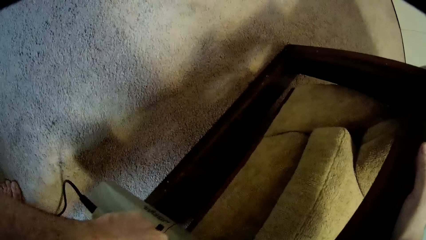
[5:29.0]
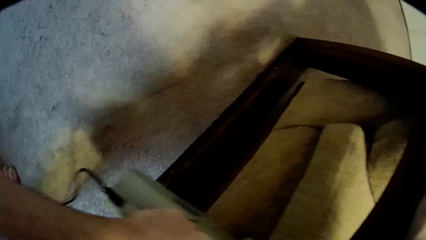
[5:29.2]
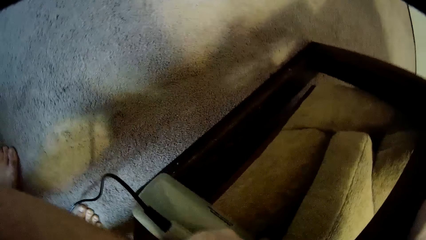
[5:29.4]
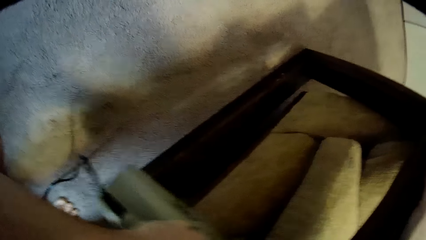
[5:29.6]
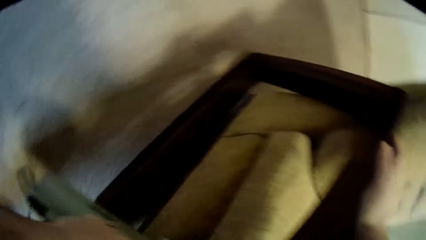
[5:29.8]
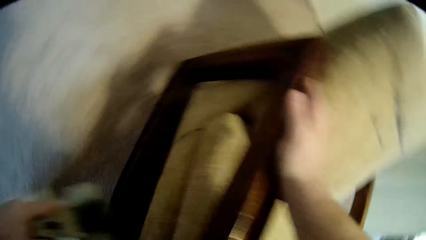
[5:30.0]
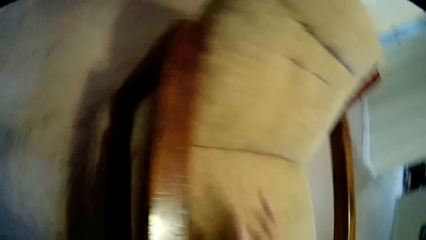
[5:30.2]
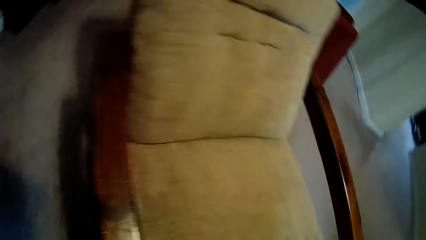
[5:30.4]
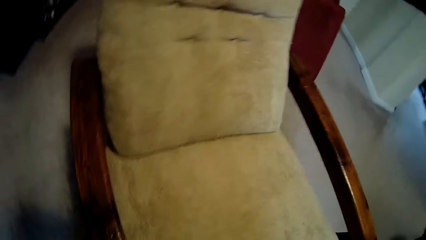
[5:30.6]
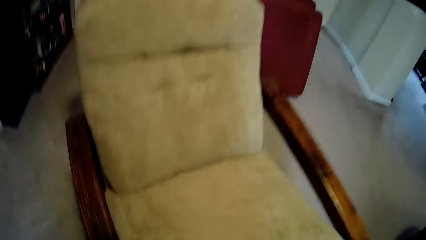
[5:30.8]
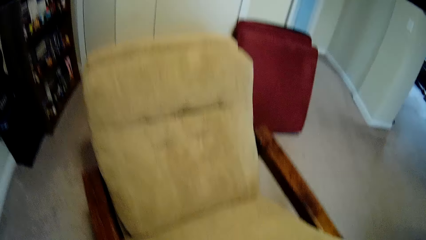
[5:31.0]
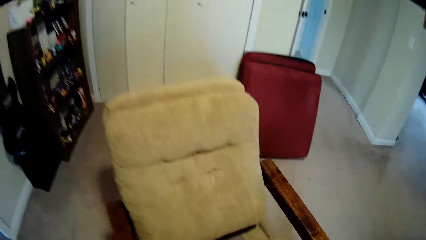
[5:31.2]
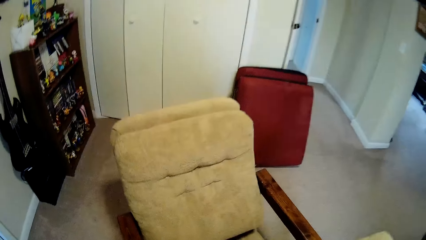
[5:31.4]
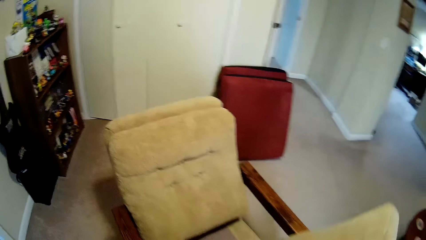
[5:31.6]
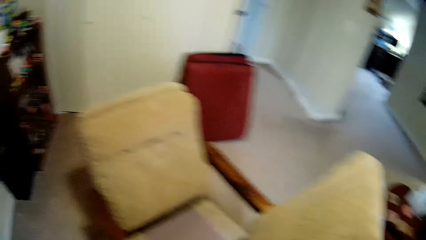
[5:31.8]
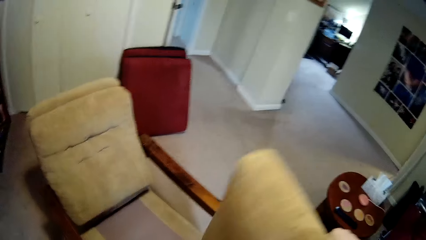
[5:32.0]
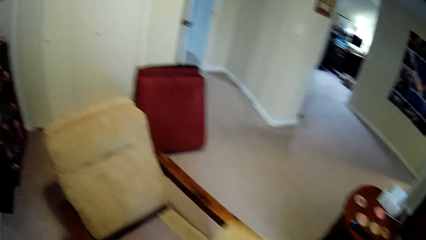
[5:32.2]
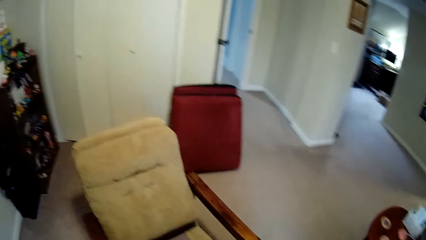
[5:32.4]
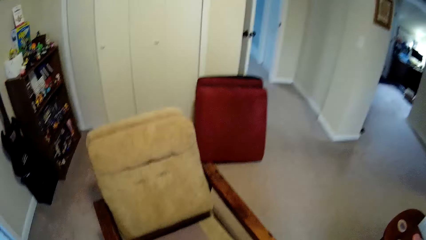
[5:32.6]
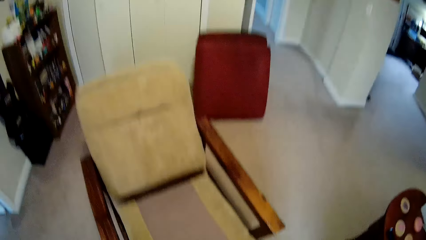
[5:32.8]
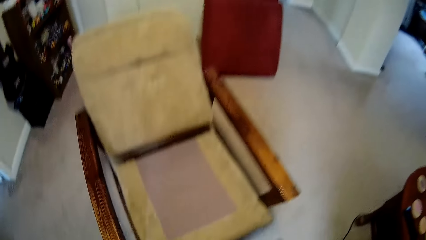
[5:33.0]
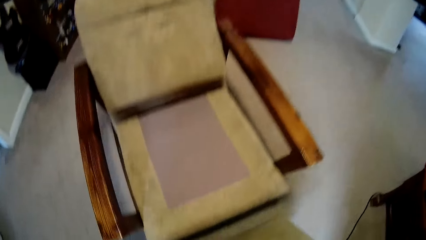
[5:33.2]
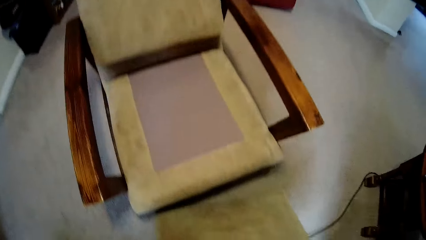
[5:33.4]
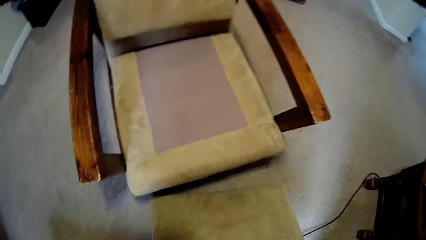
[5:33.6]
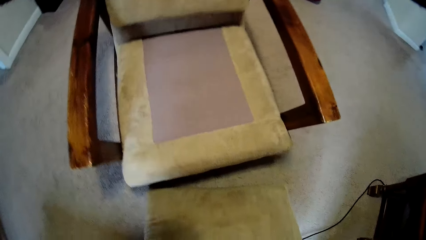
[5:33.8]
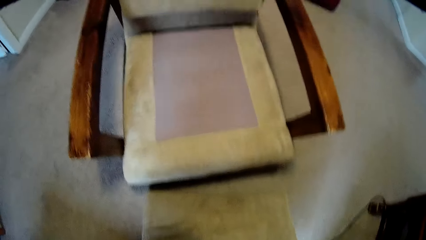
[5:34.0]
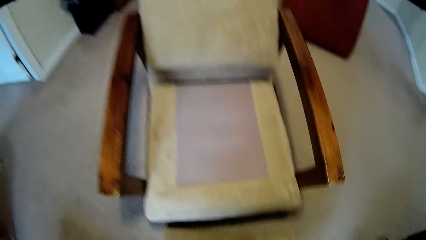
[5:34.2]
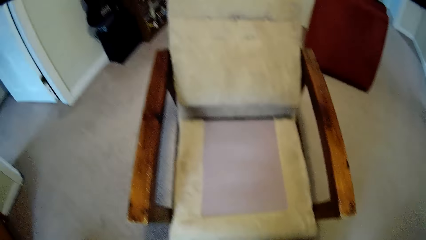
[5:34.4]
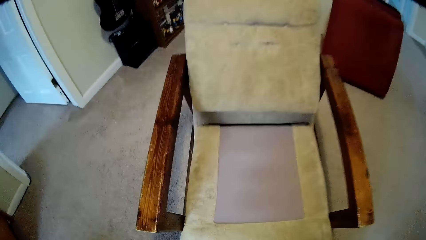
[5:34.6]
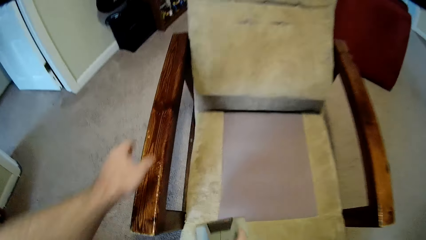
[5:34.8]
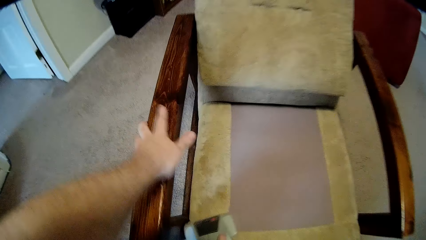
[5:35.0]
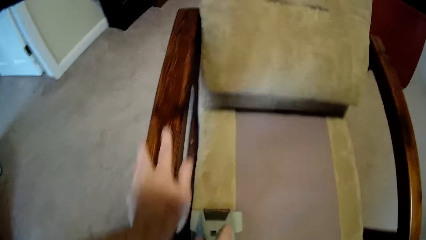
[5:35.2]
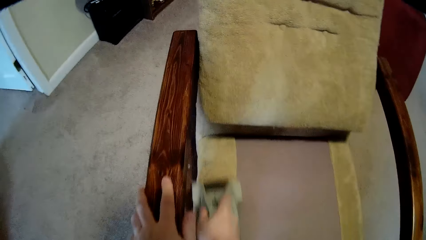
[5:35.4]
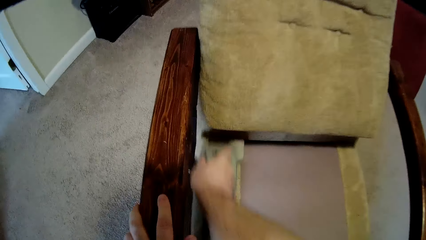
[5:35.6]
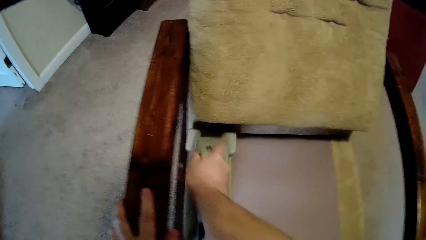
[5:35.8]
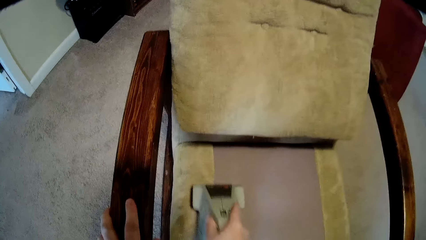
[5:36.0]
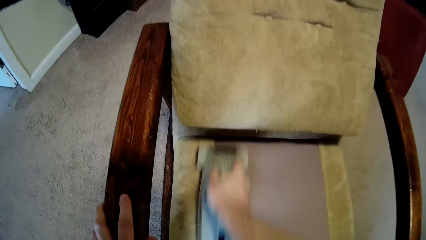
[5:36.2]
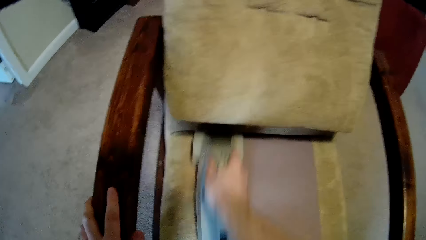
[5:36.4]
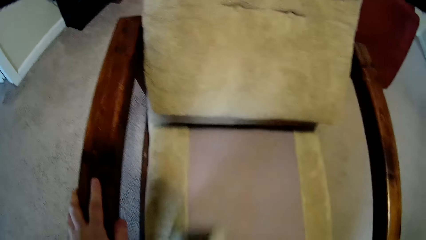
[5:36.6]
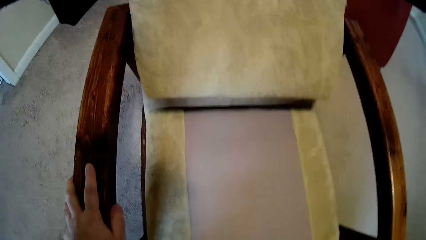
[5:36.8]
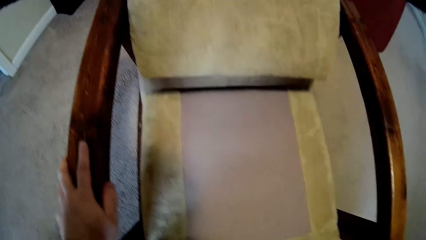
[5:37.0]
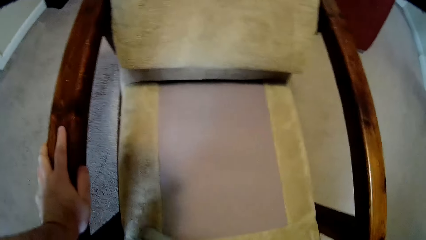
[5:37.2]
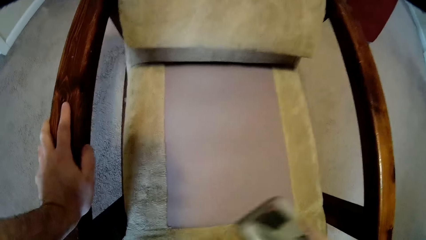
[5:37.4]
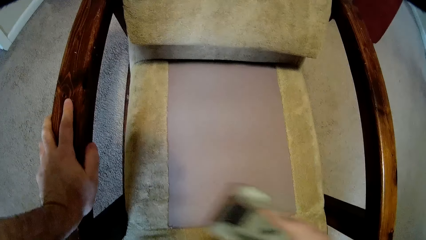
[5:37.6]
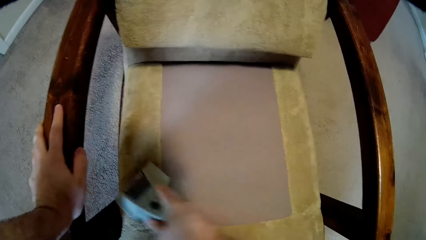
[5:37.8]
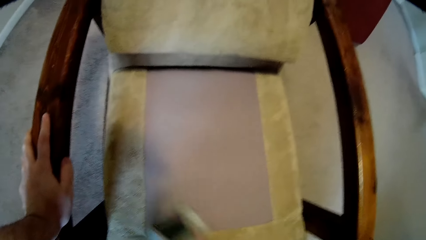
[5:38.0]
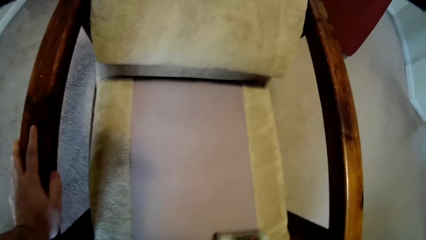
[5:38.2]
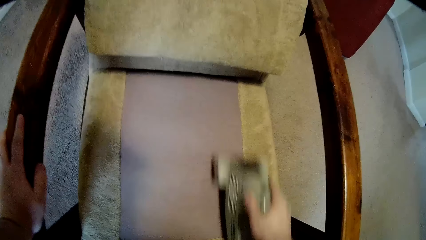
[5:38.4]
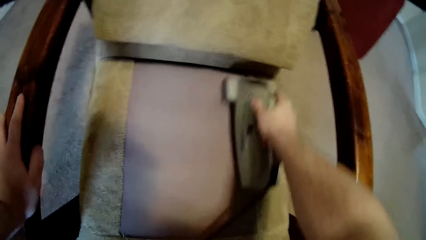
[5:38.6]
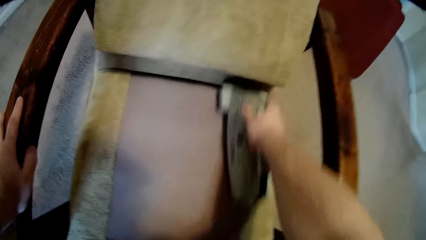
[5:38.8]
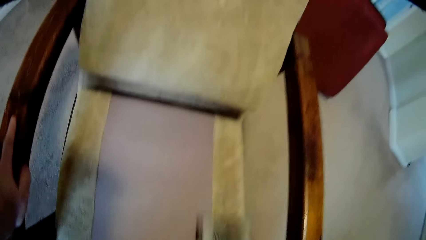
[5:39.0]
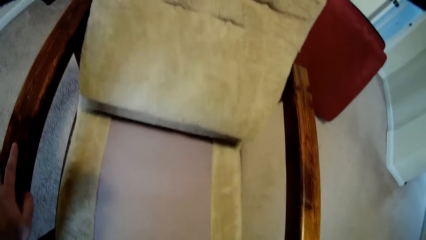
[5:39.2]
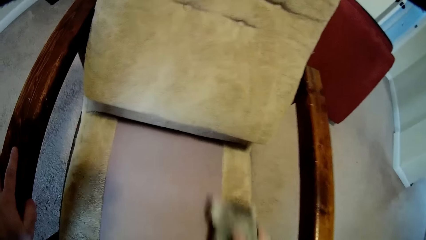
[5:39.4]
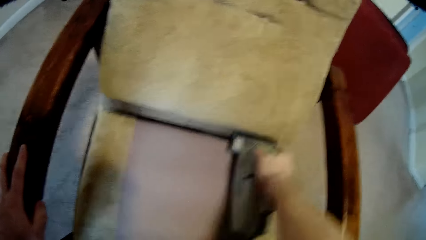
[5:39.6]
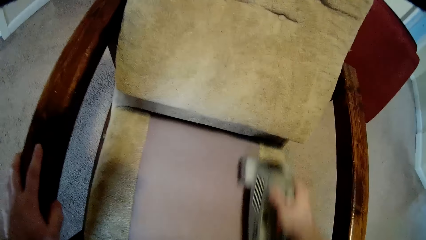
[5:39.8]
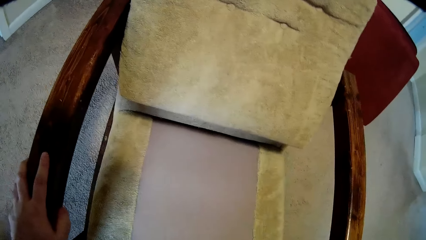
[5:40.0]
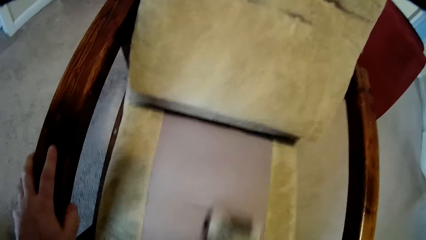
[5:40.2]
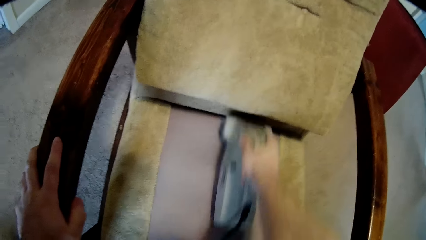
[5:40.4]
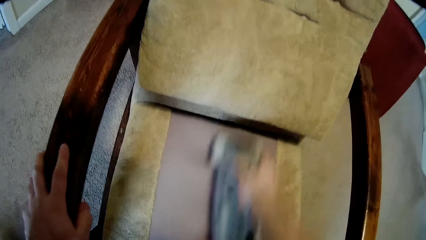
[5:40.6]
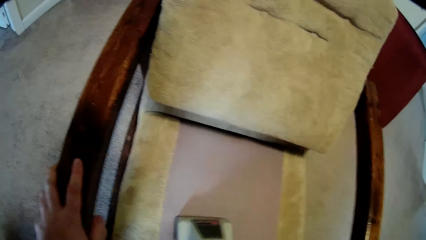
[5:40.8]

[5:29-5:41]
The camera wearer removes the cushion of the chair. They put the cushion down. They clean the chair under the cushion.

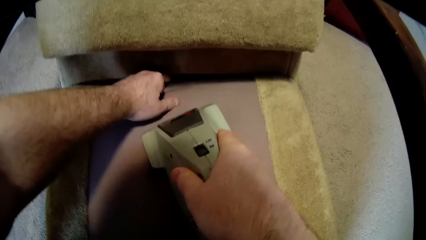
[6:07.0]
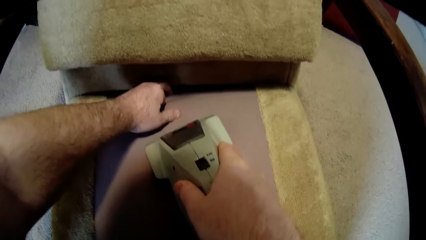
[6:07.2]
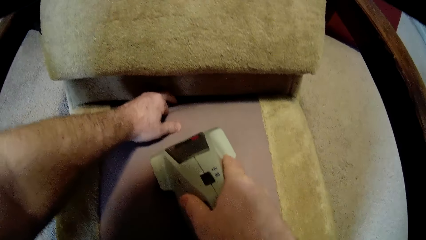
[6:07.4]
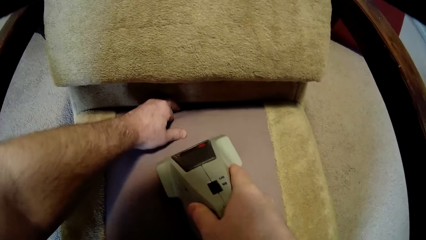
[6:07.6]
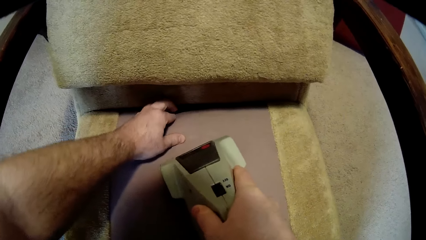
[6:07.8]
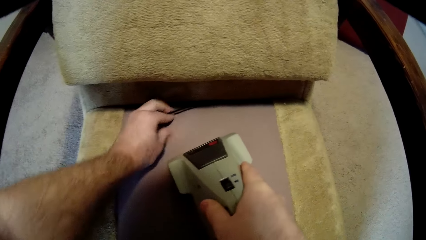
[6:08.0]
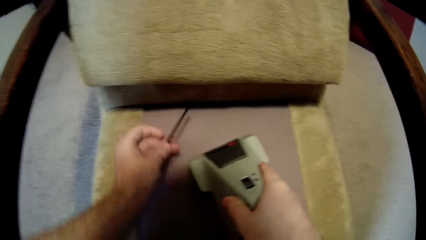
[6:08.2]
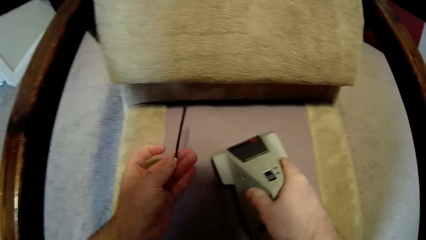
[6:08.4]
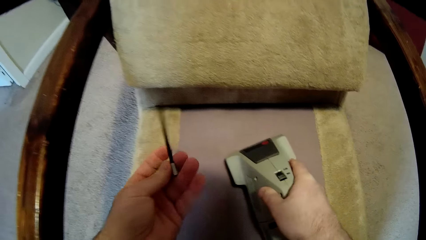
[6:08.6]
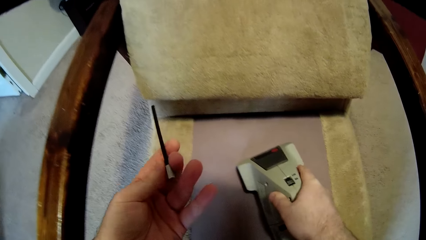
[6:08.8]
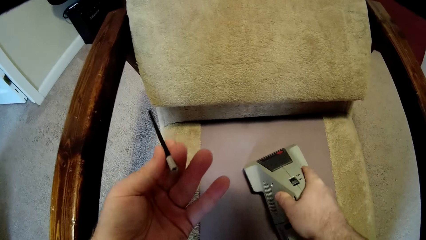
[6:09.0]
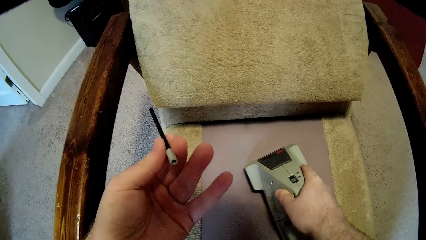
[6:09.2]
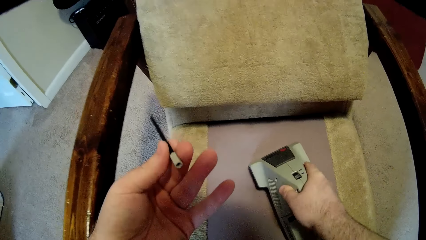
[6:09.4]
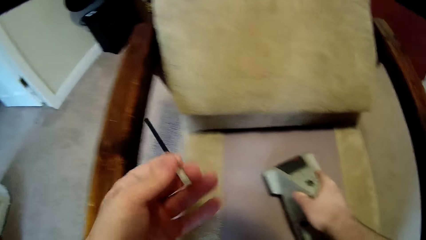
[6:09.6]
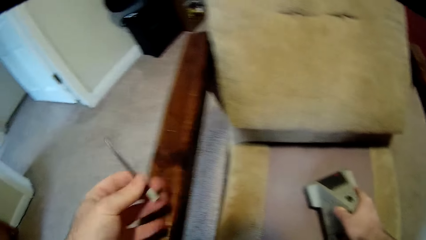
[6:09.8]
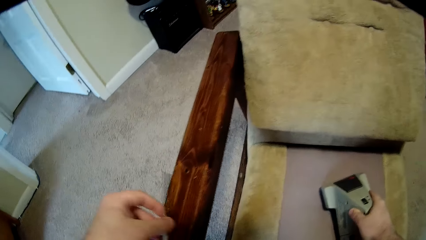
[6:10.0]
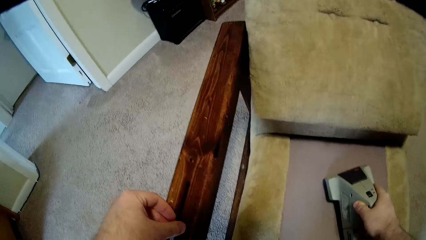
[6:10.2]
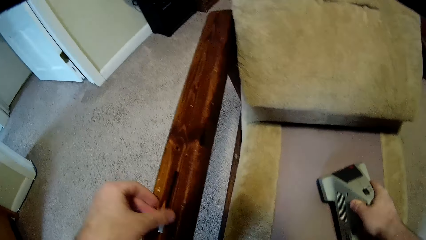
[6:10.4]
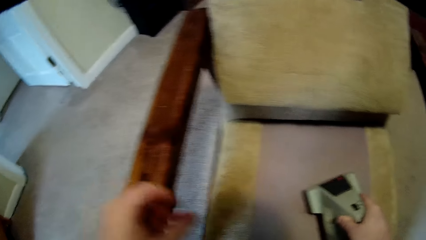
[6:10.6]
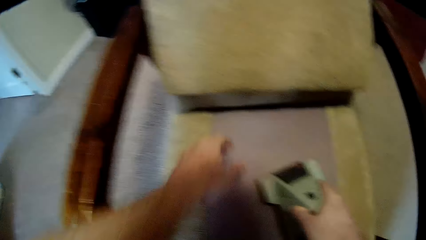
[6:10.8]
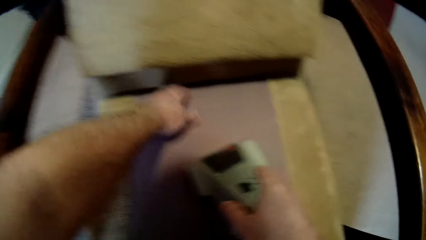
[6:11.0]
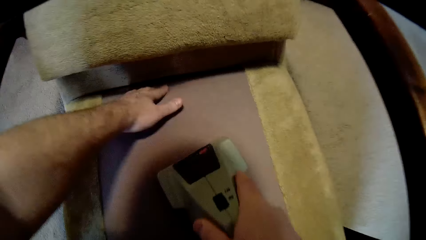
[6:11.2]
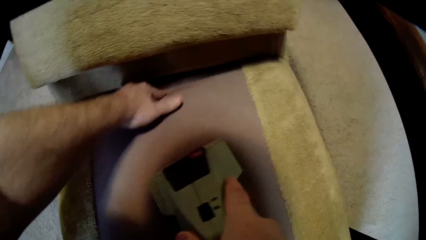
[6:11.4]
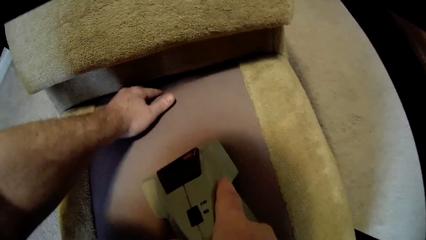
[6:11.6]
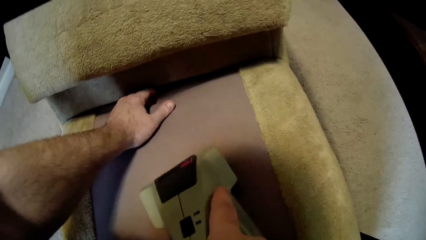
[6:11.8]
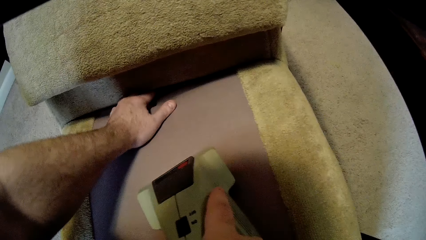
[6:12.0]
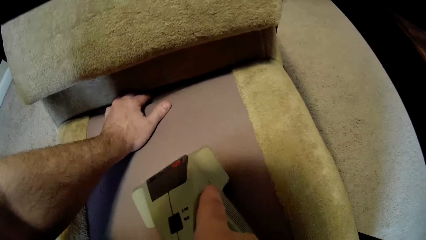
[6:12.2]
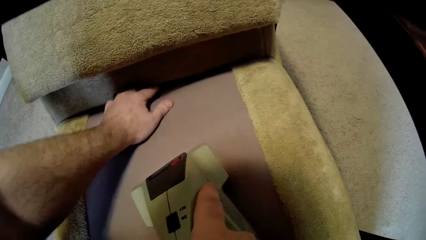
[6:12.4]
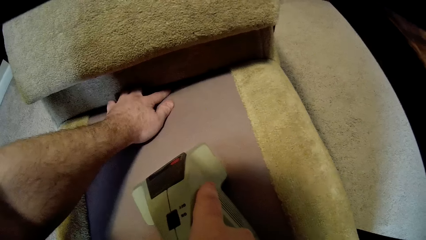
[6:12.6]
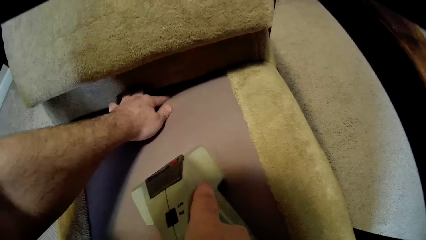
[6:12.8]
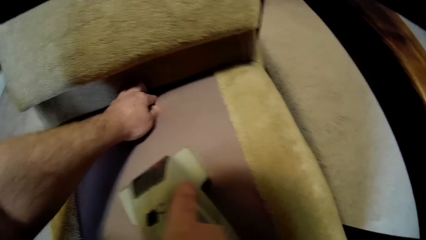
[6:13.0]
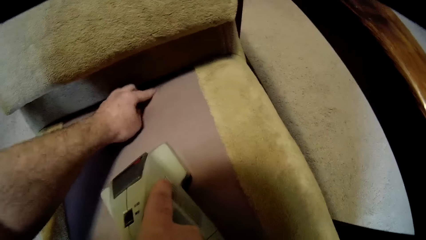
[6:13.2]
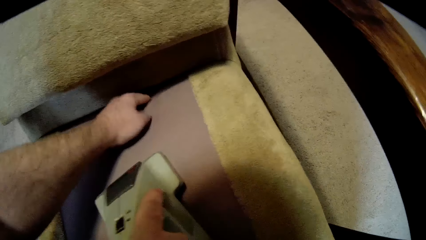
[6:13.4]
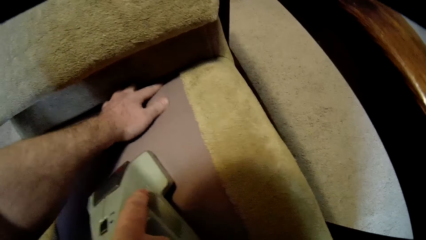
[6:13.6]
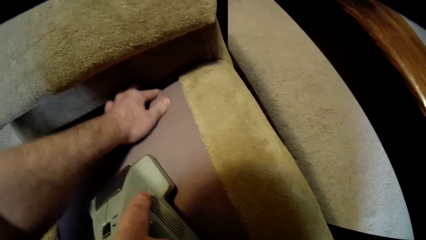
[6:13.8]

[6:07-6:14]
The camera wearer removes something from the chair. They clean the chair.
